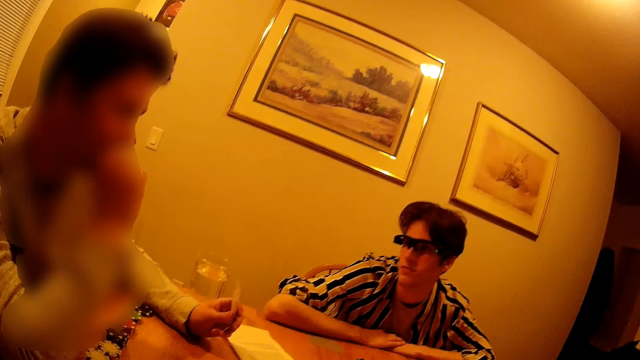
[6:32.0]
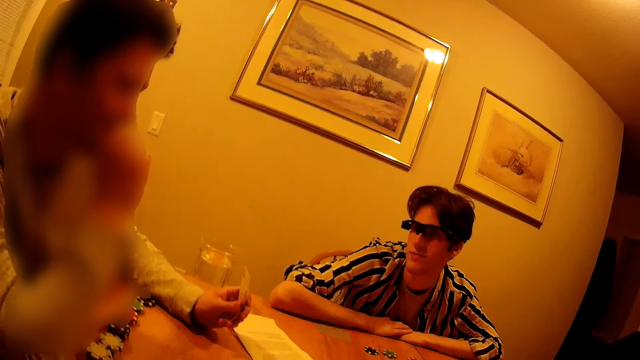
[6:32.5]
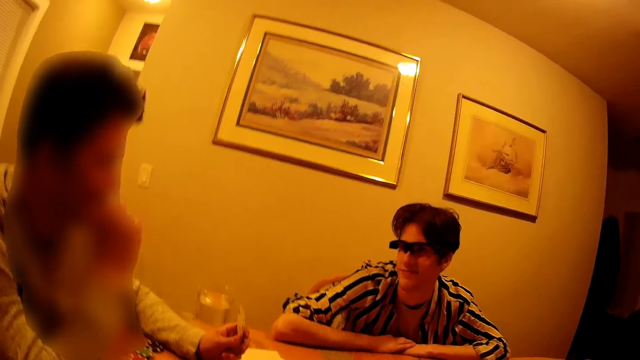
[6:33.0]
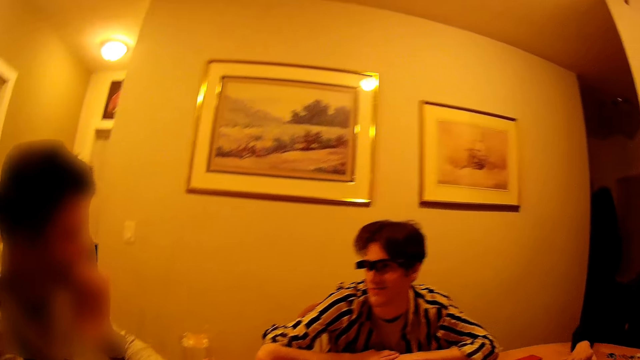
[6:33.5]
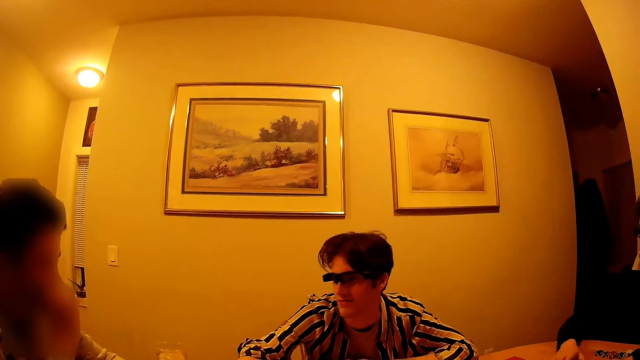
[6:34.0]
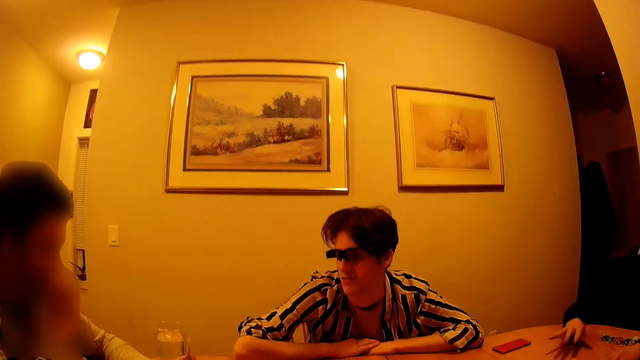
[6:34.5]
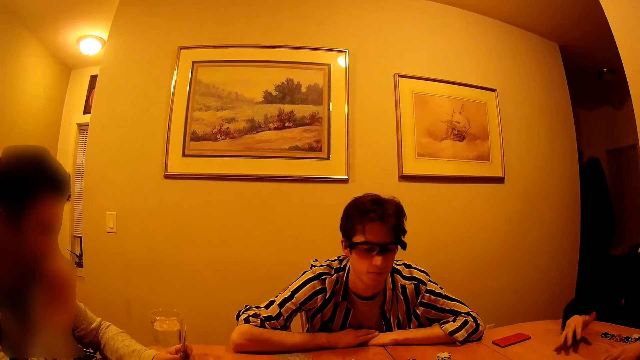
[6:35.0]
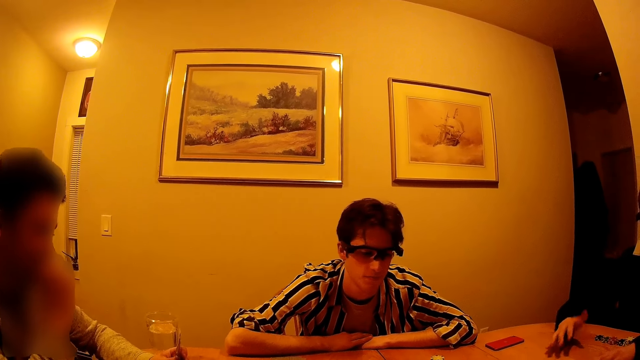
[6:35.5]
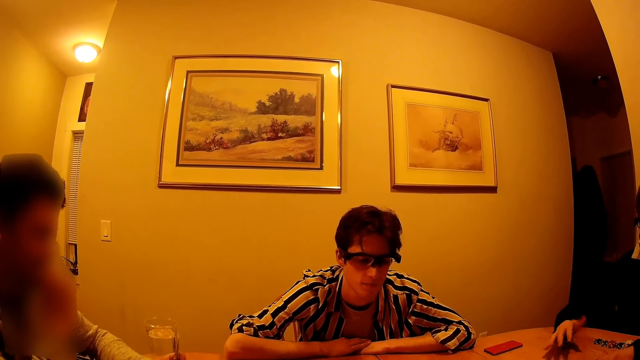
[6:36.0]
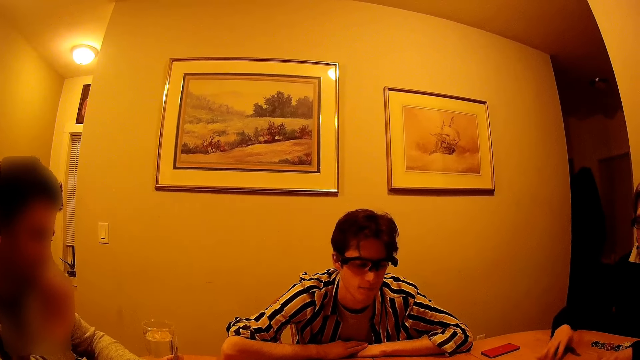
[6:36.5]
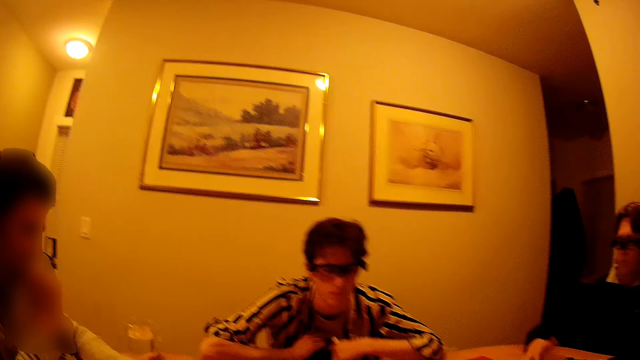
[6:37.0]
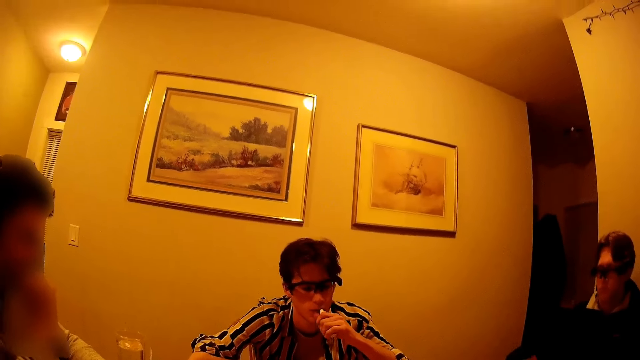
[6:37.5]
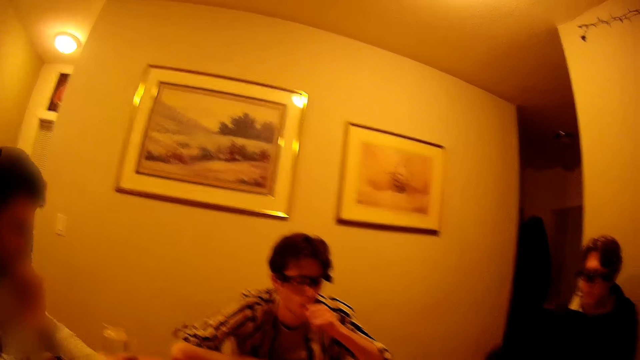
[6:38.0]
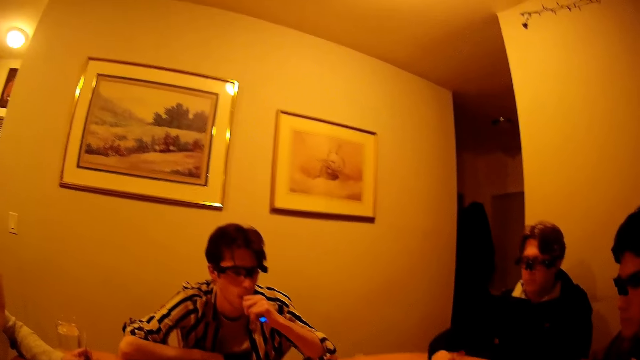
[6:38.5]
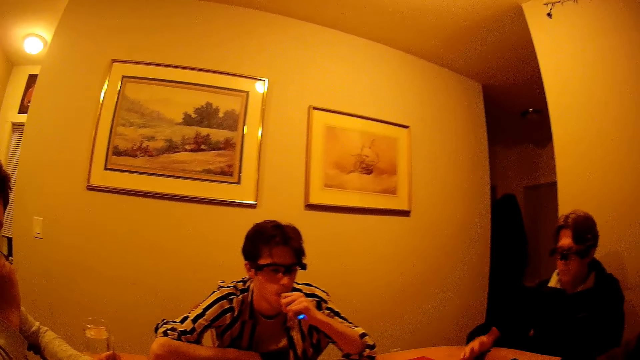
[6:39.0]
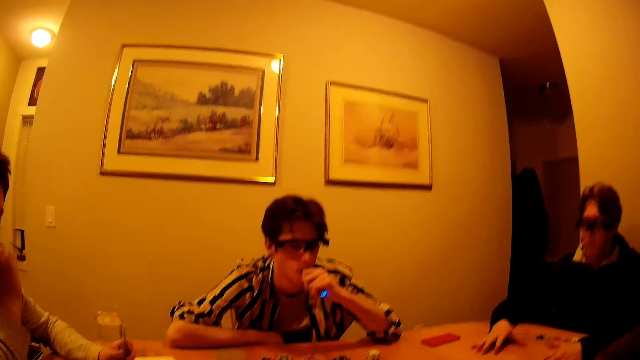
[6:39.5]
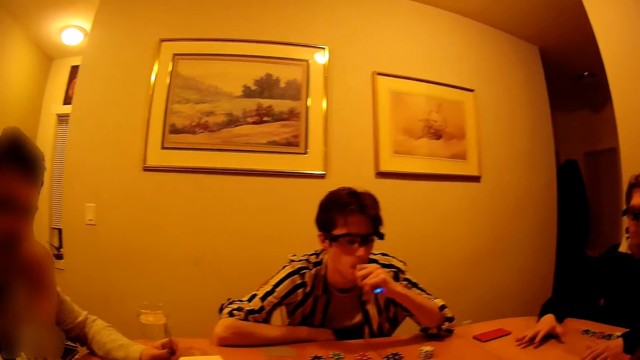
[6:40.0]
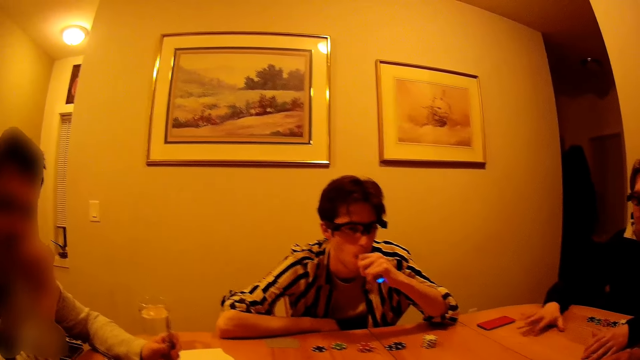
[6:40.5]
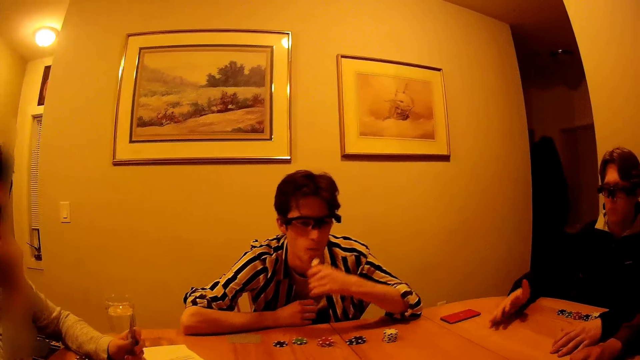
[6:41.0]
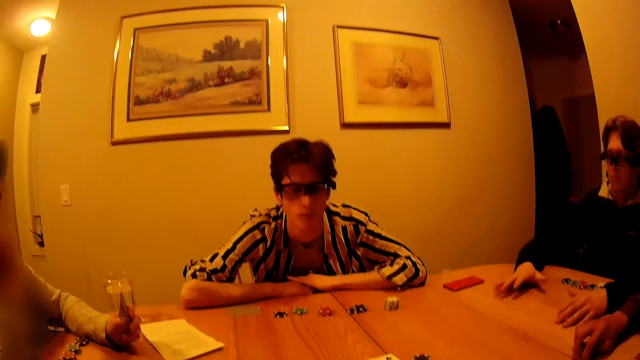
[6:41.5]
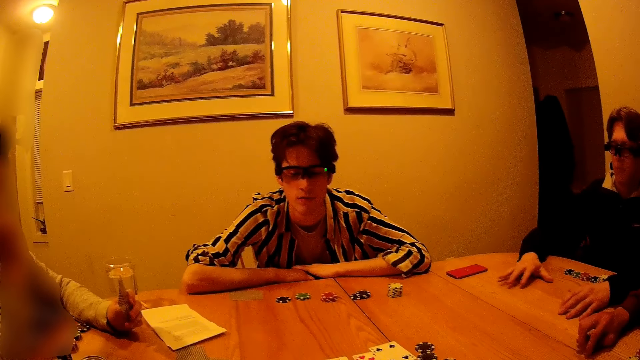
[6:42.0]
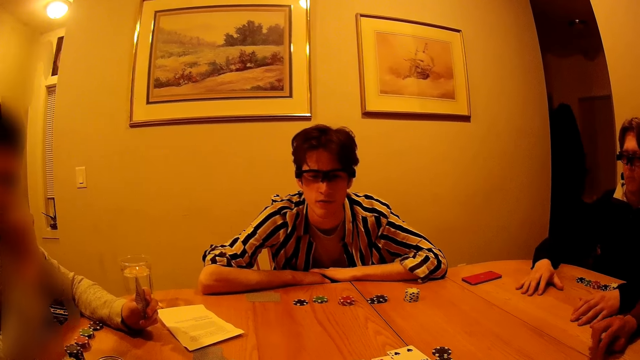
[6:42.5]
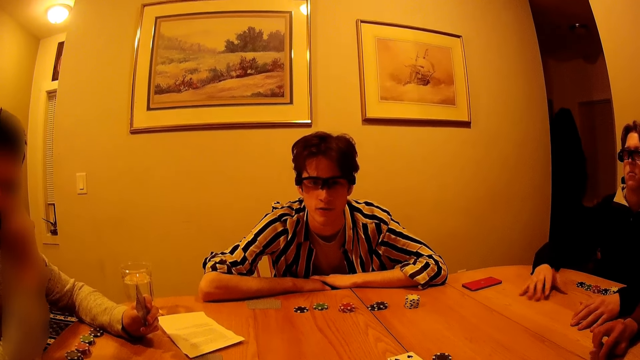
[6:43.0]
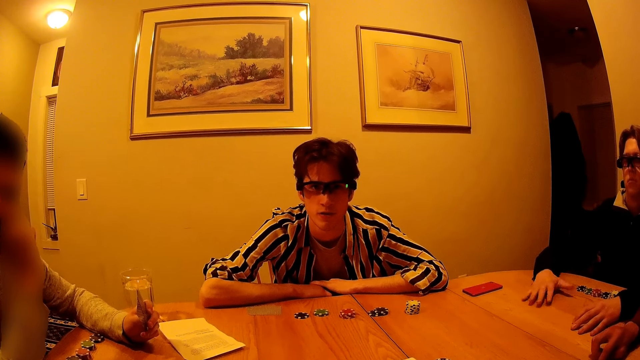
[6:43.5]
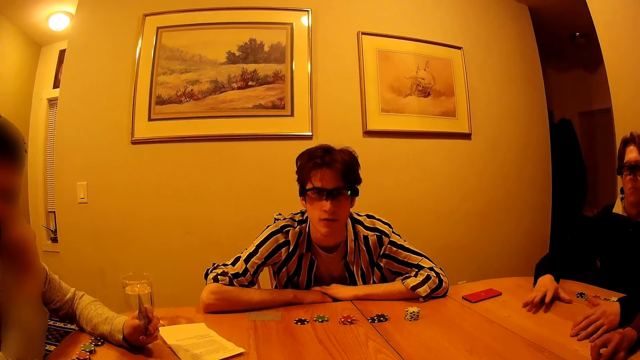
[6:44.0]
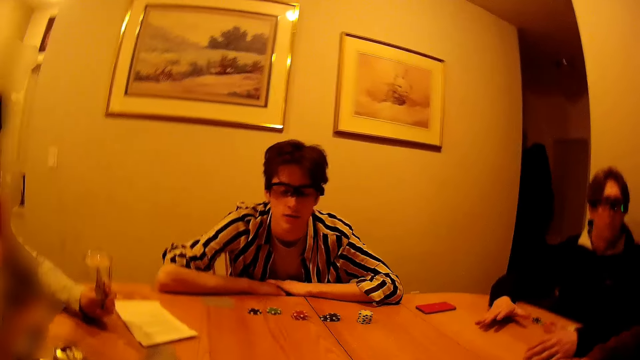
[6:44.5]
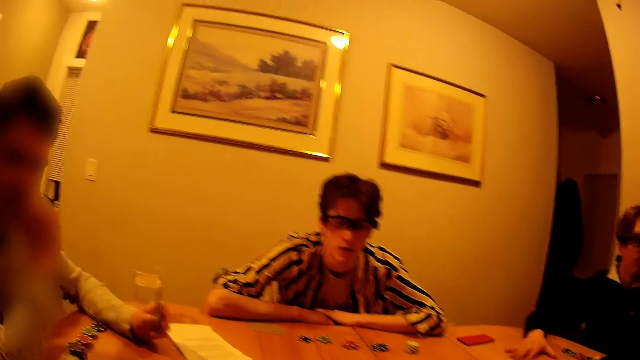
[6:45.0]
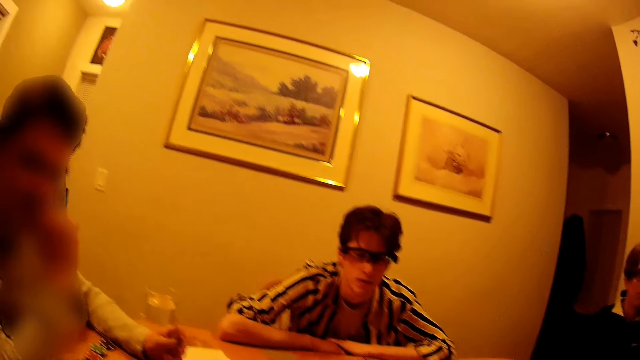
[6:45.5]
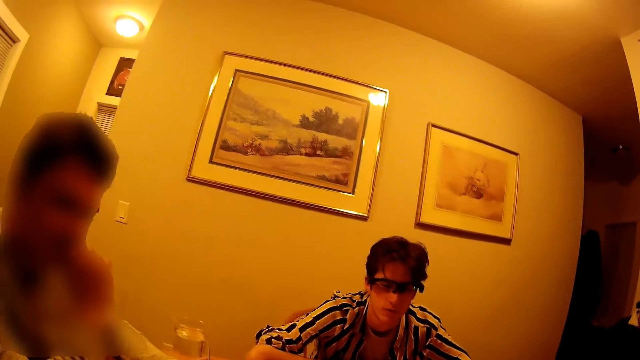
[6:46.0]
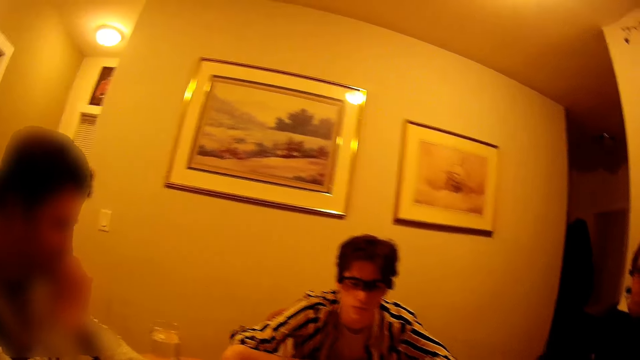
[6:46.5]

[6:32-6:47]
A man puts a torch light in his mouth with his left hand. He removes the torch light from his mouth with his left hand. He drops his left hand on the table. Another man hits the table with his right hand.

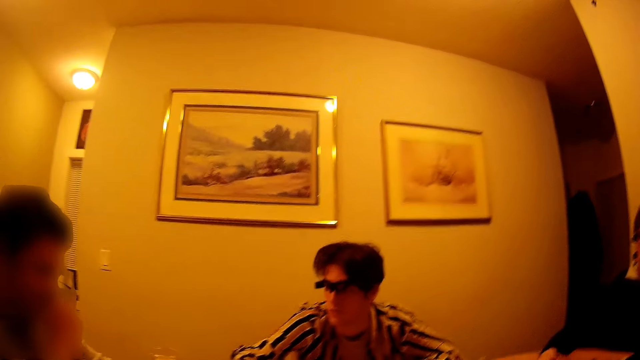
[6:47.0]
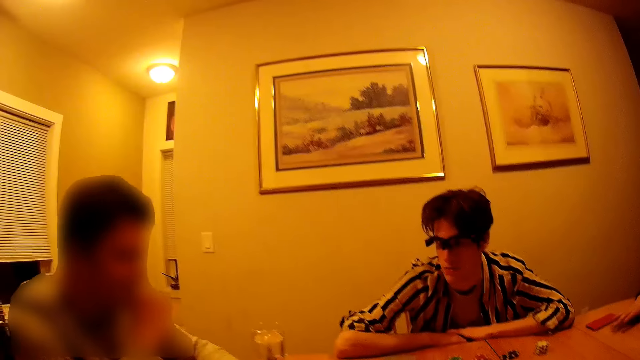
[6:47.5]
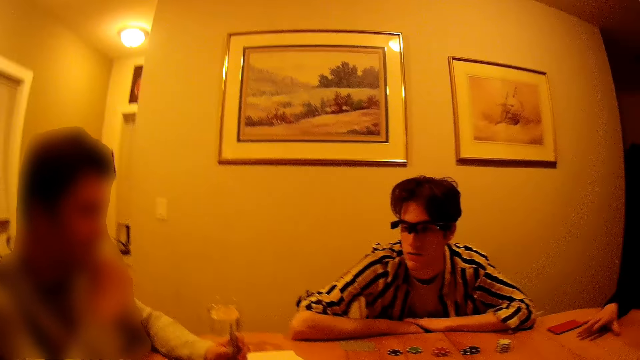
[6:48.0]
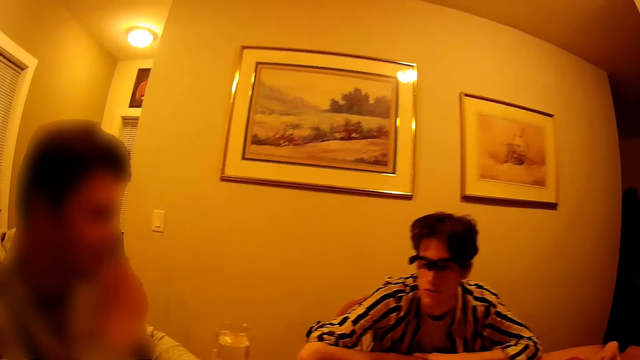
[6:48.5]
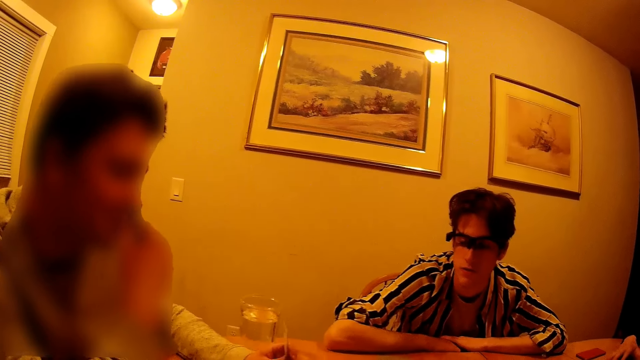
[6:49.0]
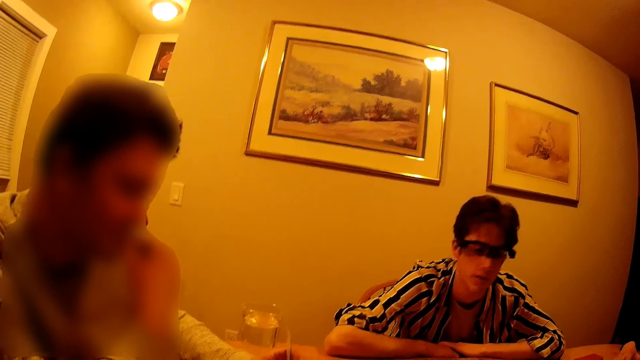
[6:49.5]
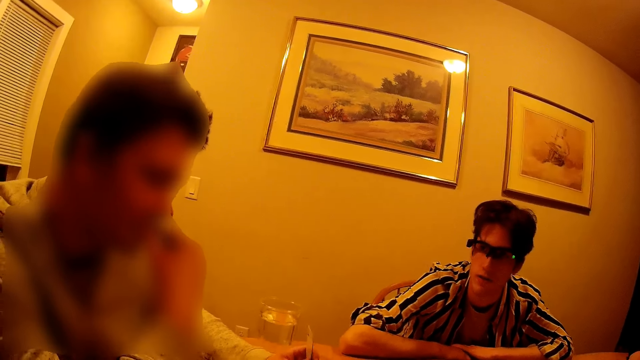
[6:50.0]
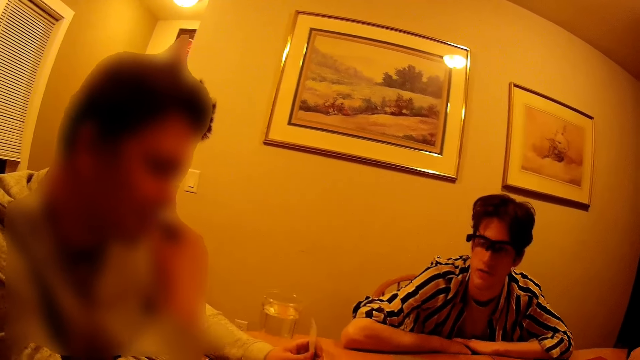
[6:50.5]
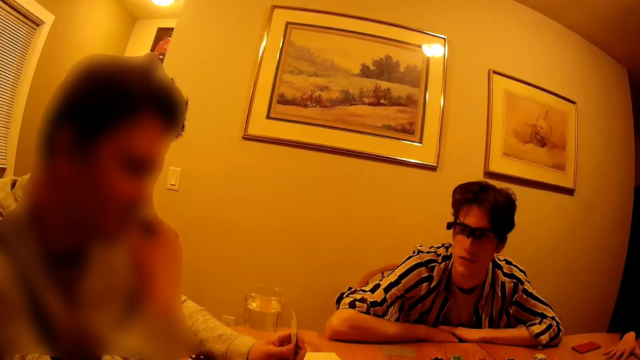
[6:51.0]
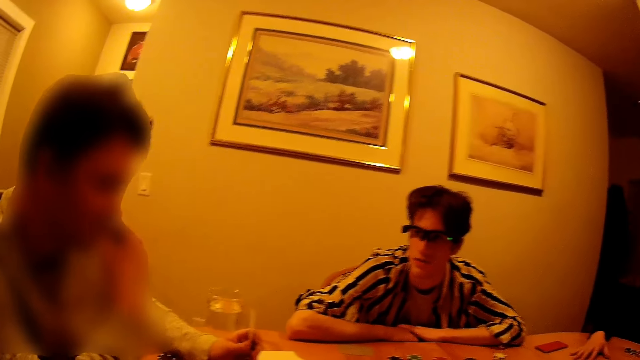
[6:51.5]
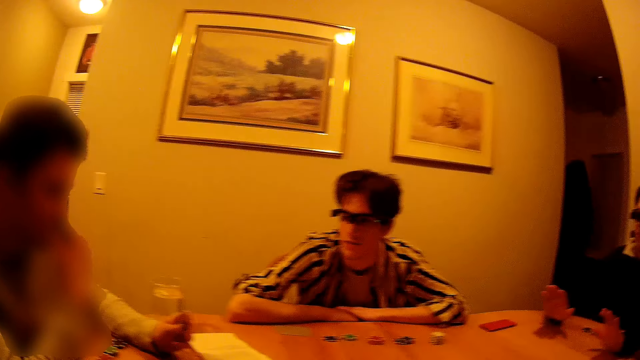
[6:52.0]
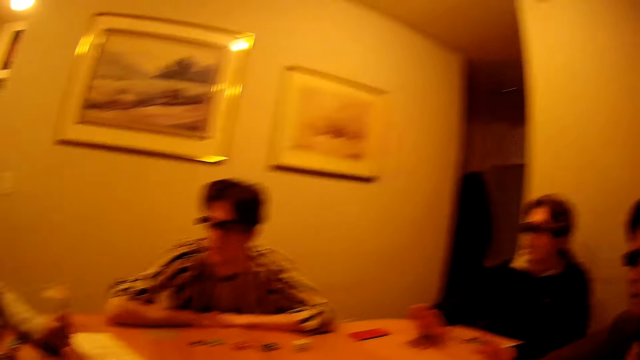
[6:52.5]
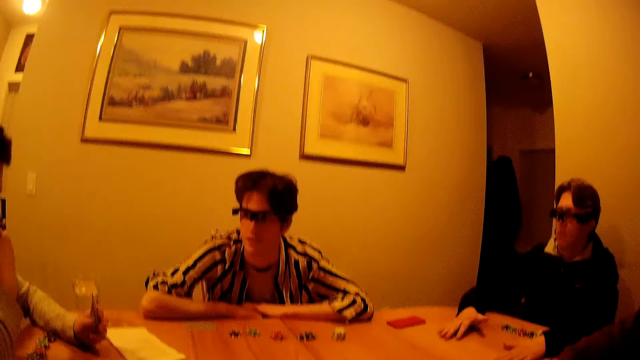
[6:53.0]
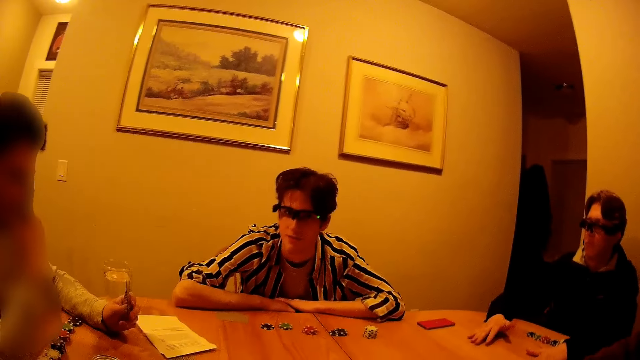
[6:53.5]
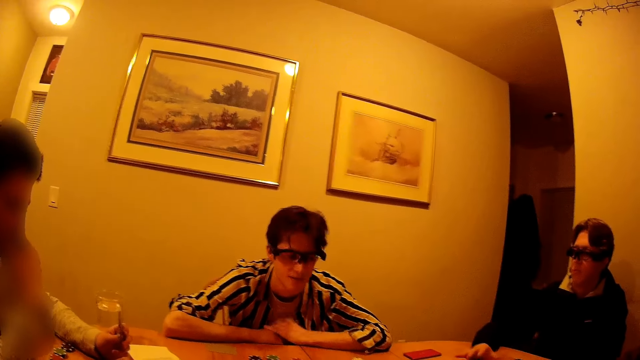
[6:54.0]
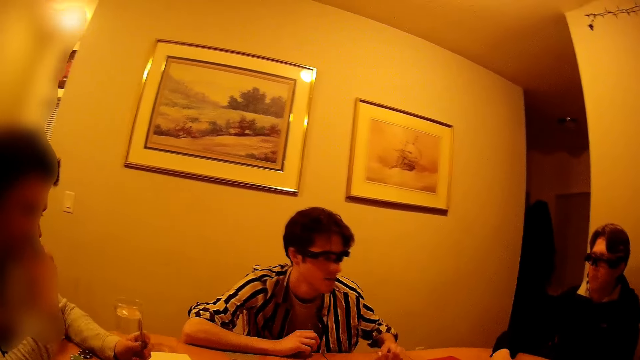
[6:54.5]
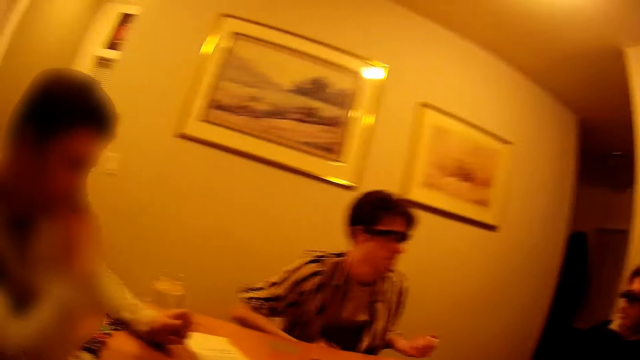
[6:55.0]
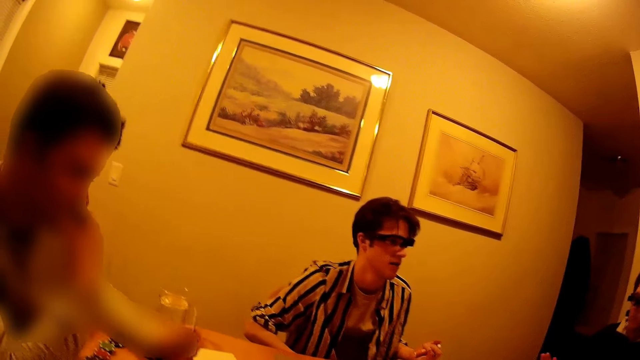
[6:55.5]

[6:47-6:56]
A man interacts with another man in an apartment. The first man nods his head in the apartment.
